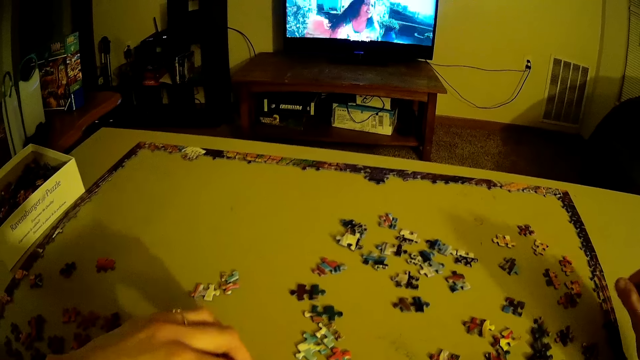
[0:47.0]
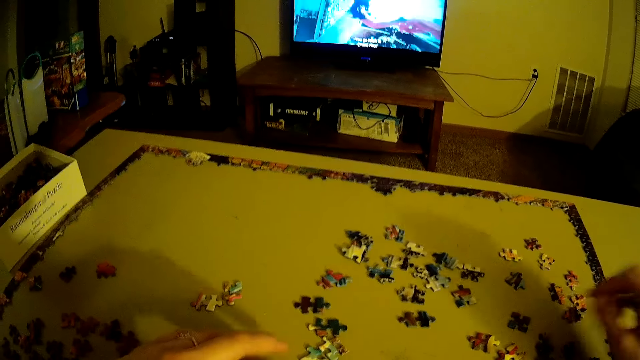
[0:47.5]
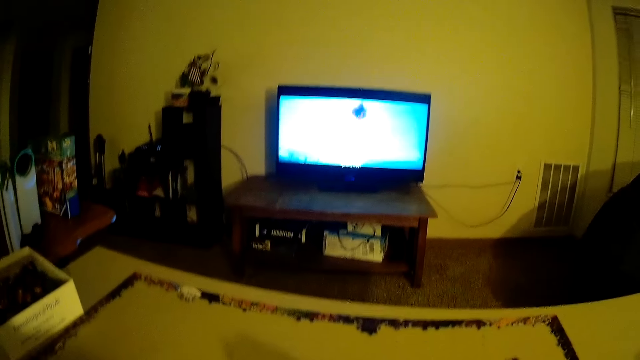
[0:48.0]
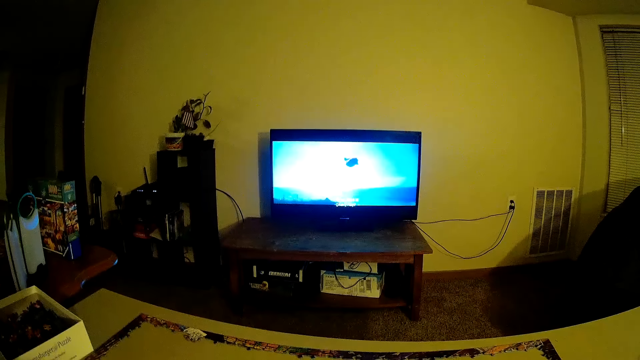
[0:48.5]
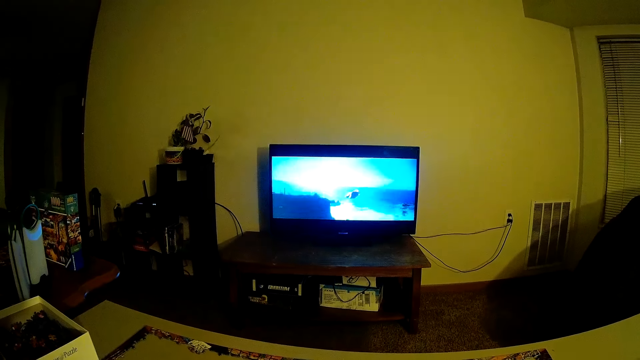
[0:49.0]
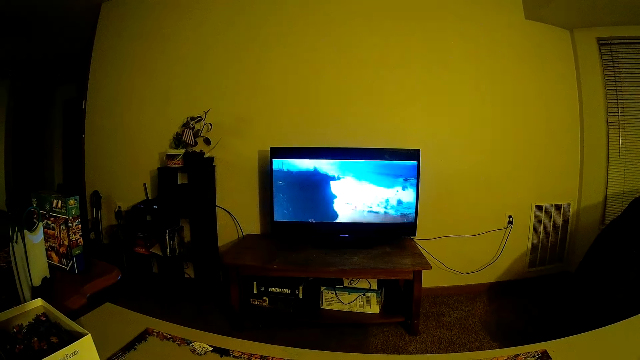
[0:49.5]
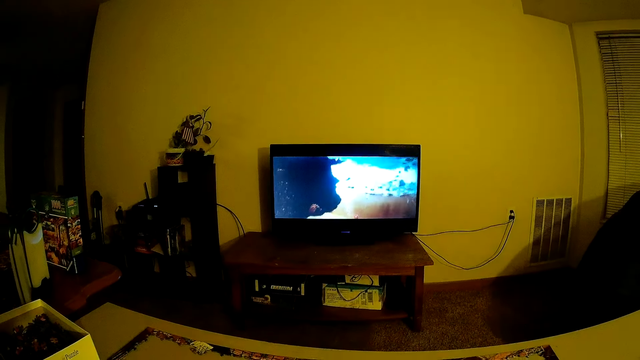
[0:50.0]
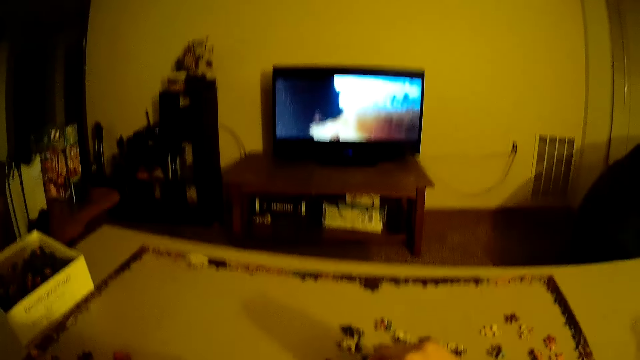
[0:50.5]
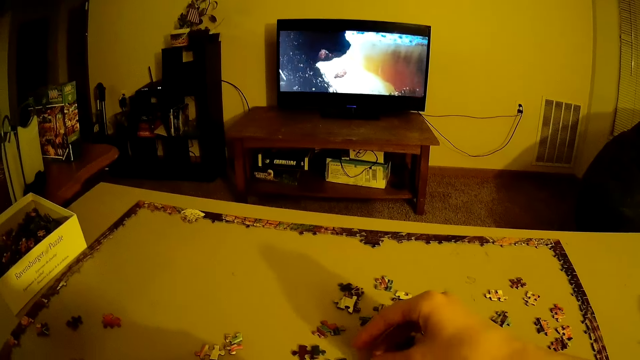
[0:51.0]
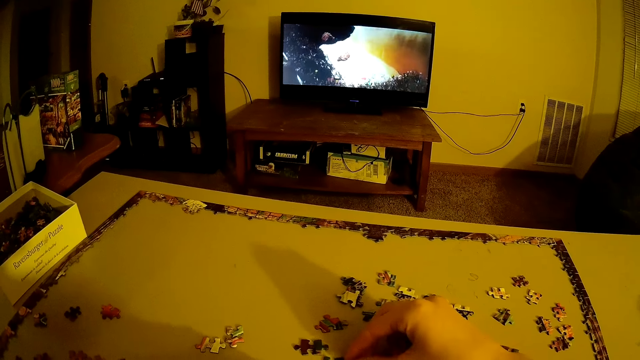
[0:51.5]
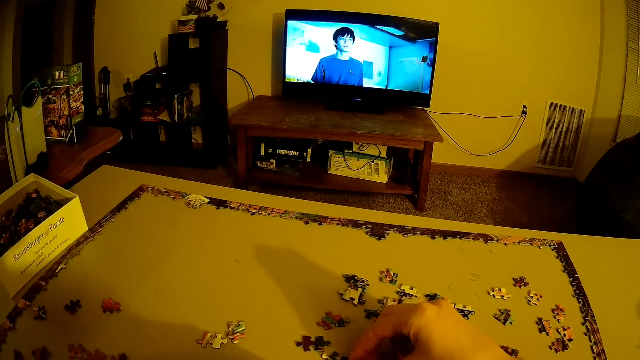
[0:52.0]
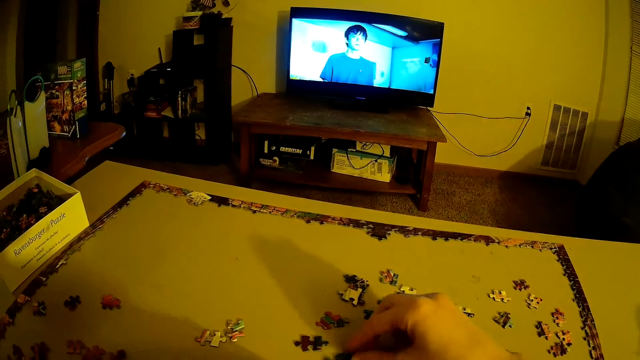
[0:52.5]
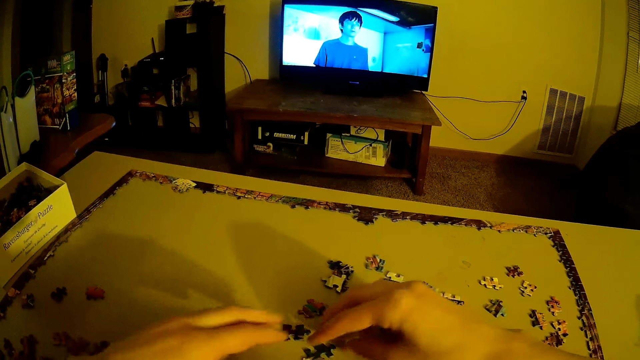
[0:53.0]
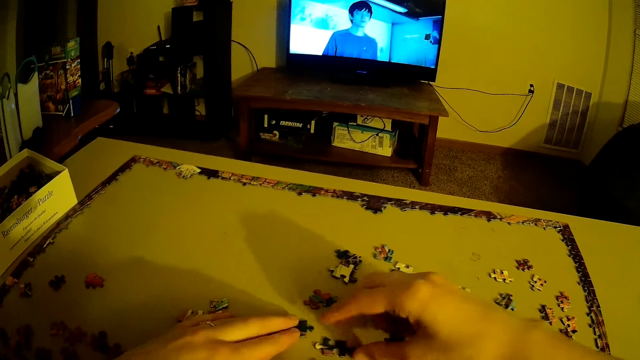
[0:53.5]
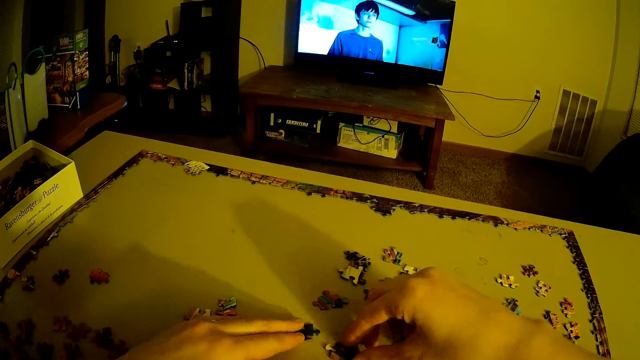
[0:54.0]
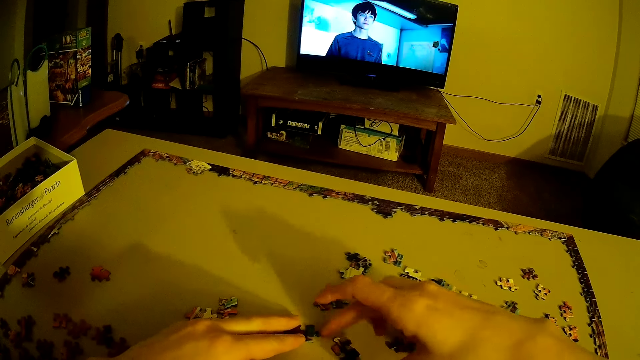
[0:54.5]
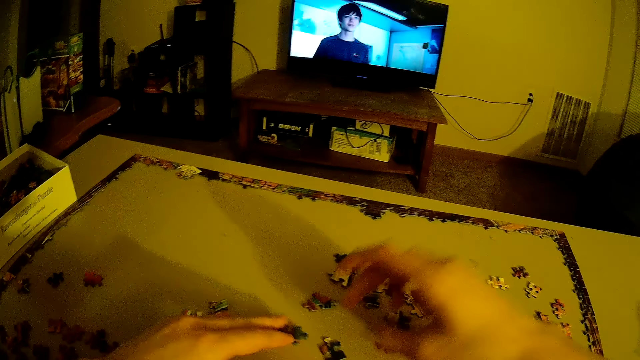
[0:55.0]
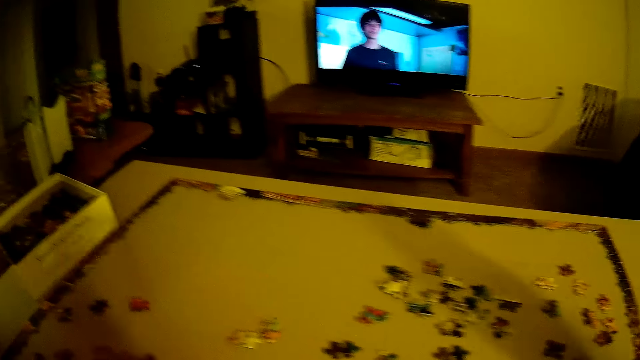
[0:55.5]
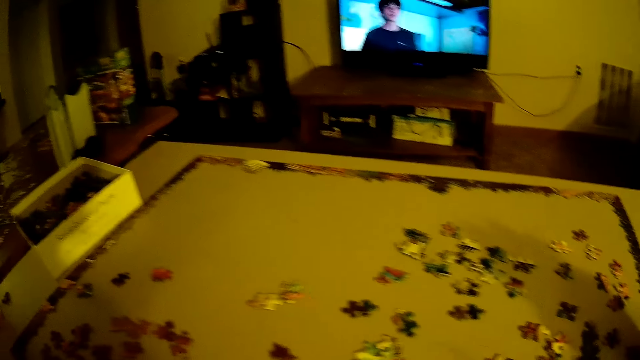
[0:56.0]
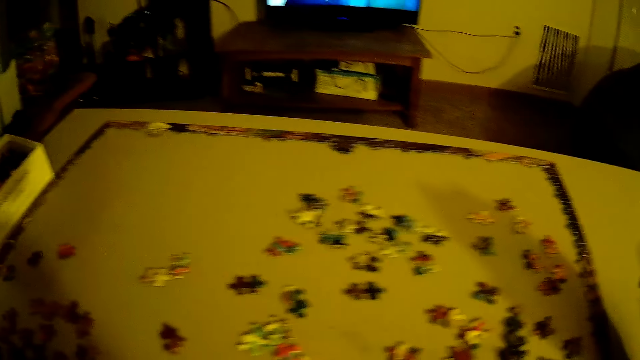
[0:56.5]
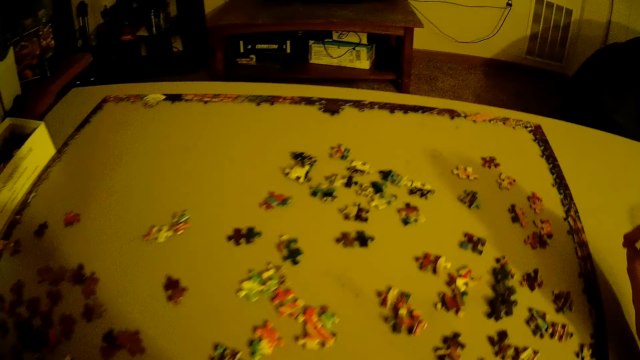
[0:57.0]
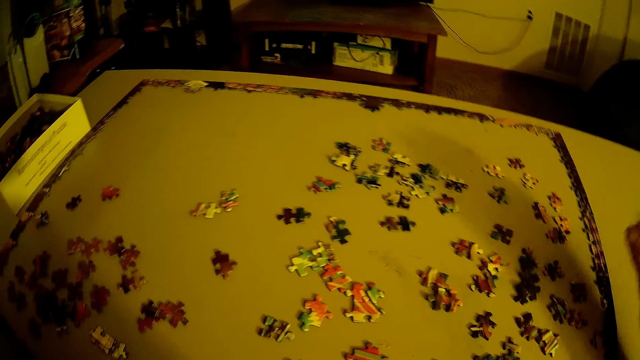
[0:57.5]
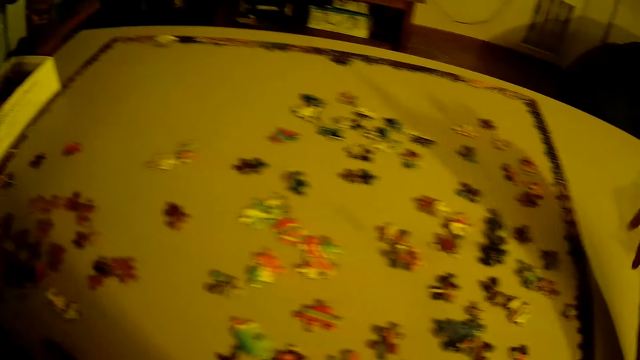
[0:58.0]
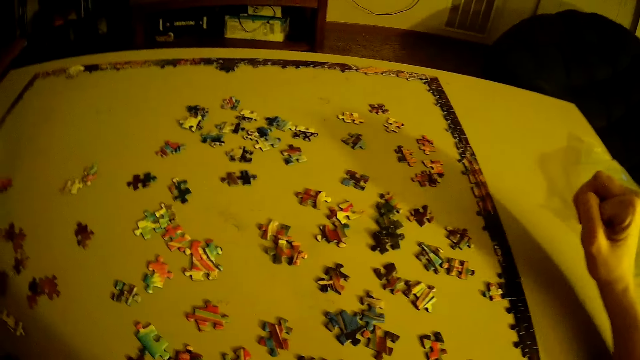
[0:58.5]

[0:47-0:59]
The camera wearer arranges beads.

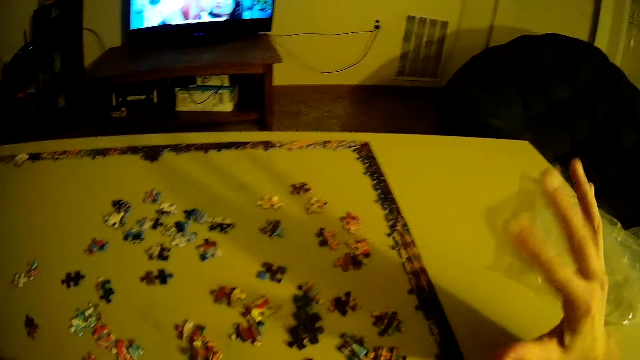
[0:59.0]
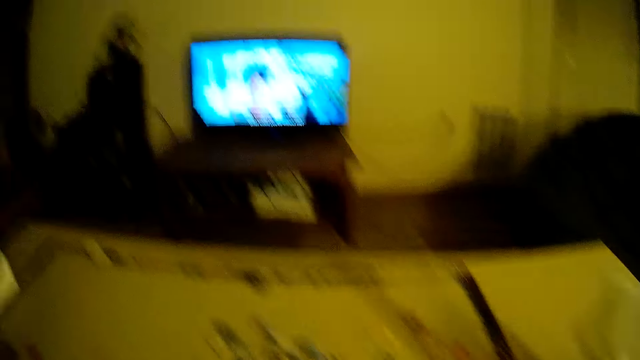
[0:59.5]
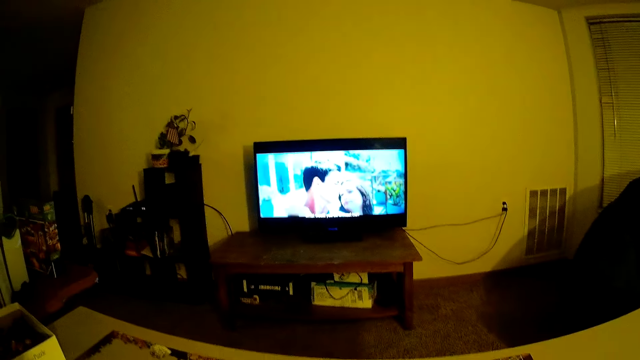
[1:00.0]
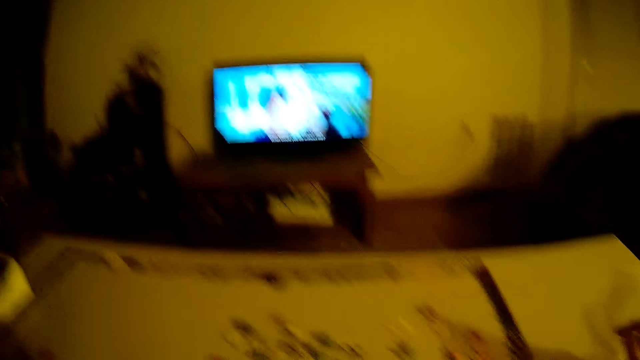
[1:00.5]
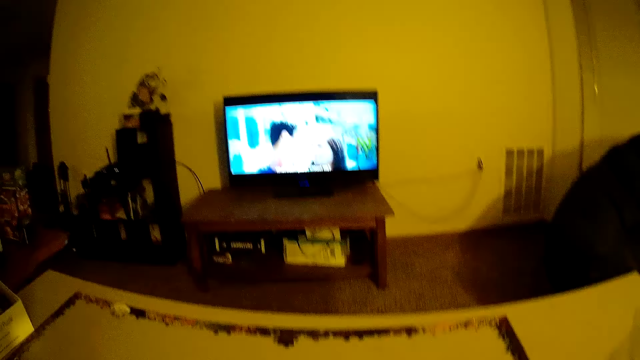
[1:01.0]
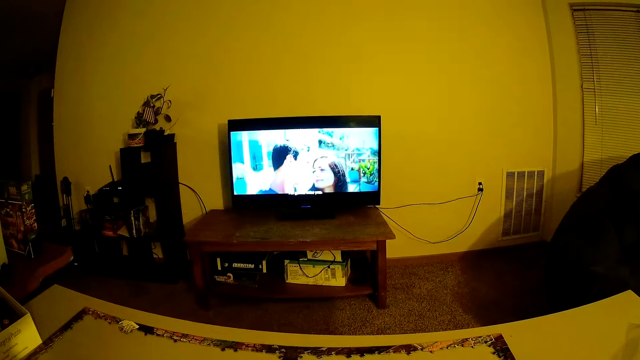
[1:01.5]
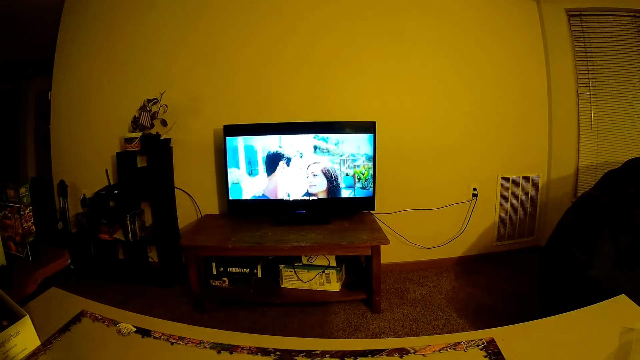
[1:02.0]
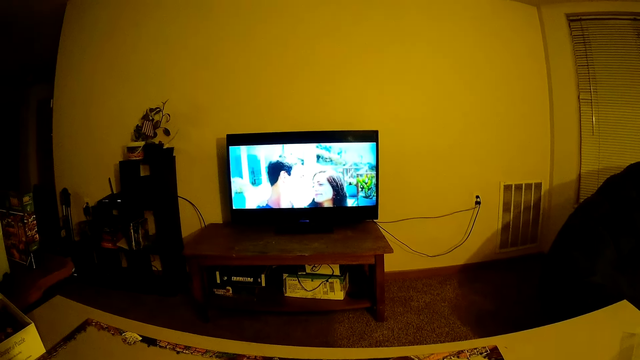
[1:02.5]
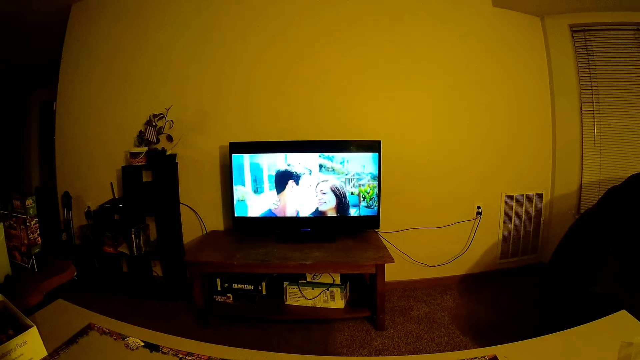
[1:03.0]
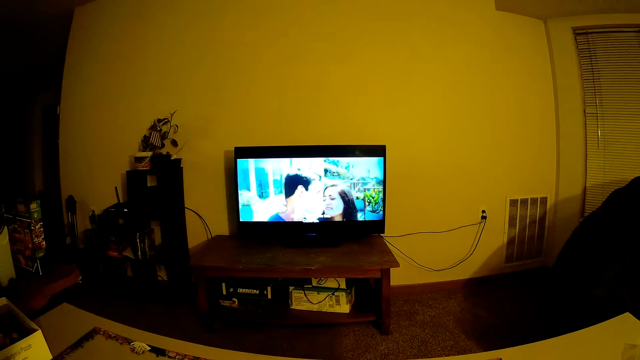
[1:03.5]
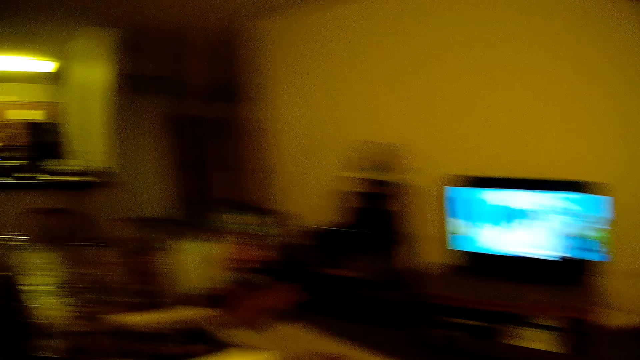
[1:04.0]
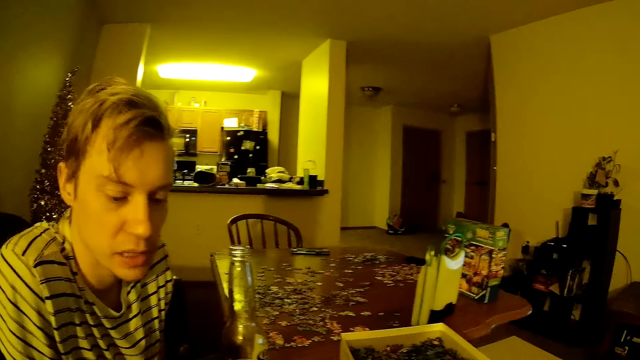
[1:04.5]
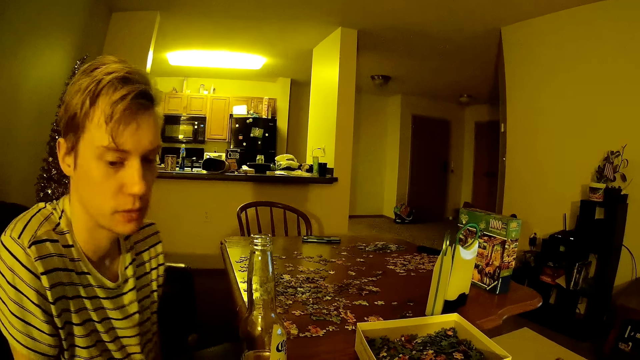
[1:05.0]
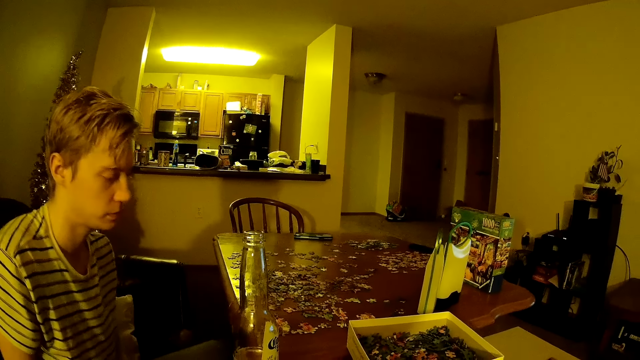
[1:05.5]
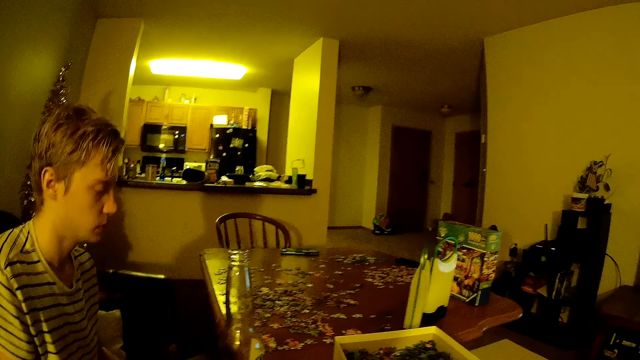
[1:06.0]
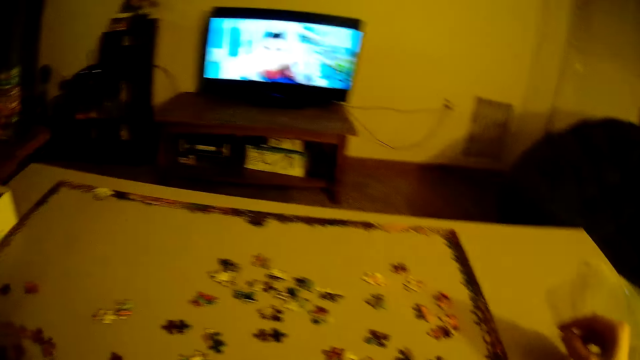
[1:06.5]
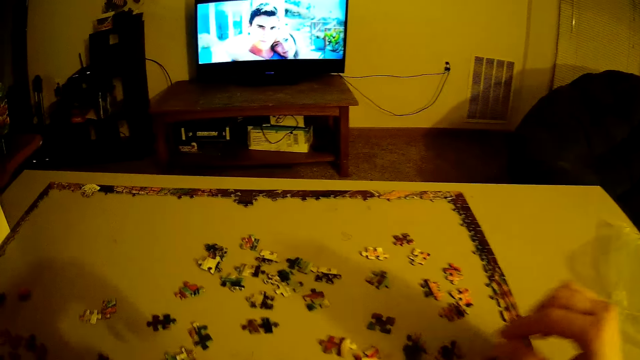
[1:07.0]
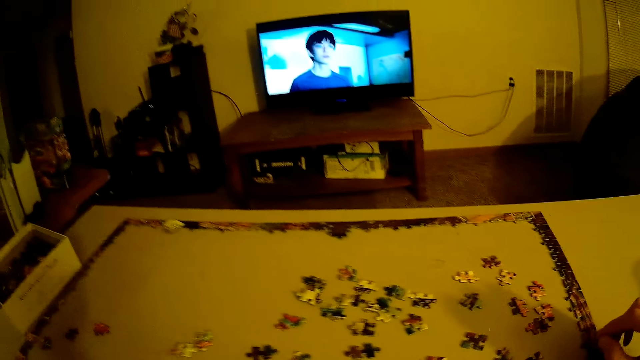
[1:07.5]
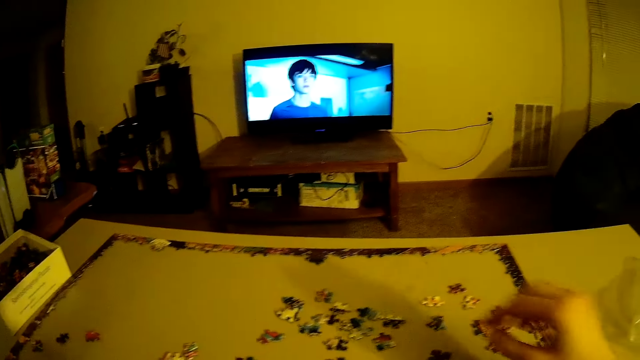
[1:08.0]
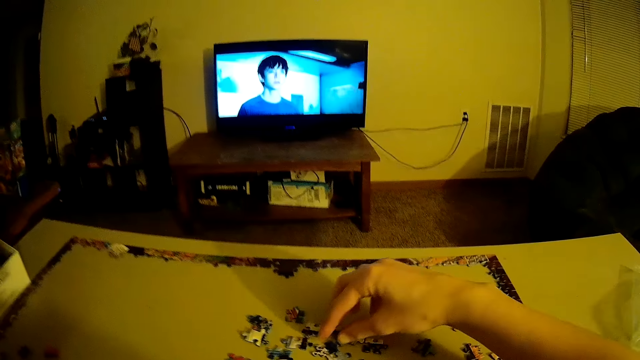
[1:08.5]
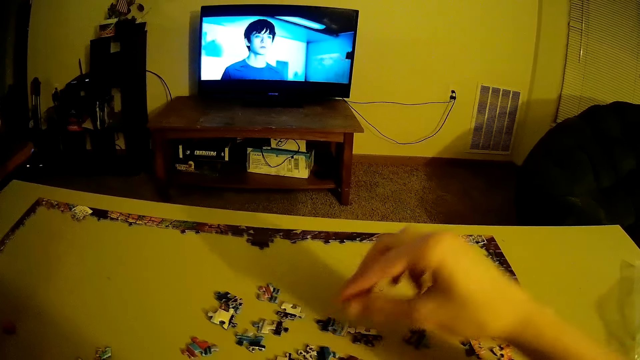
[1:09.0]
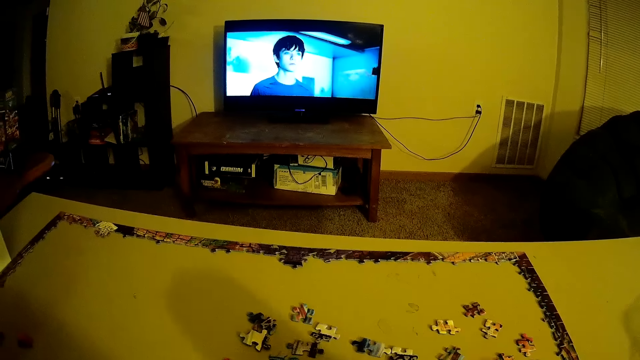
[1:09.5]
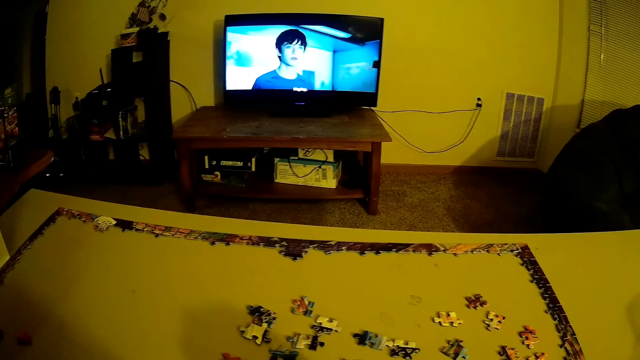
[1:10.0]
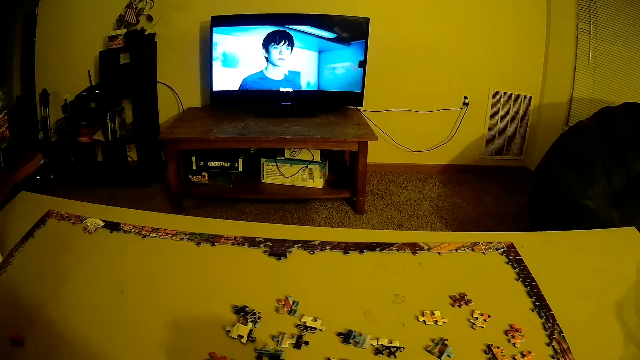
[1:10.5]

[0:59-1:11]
The camera wearer touches a puzzle piece.
